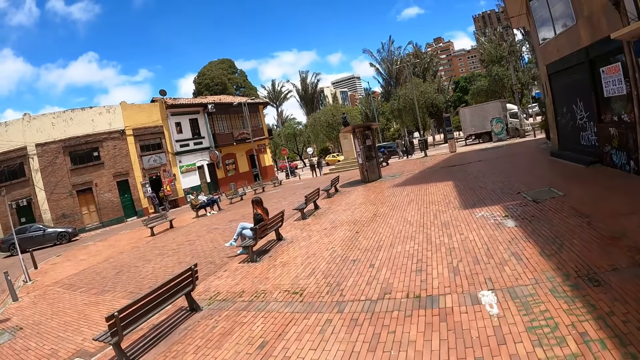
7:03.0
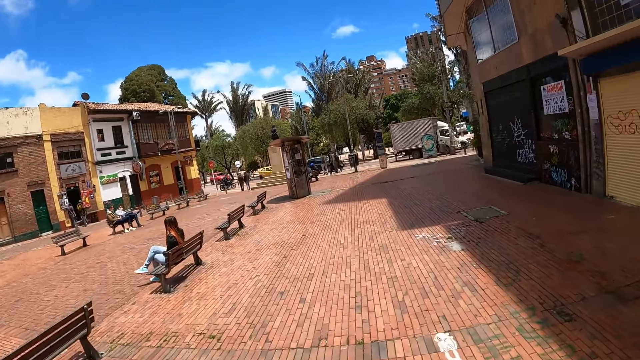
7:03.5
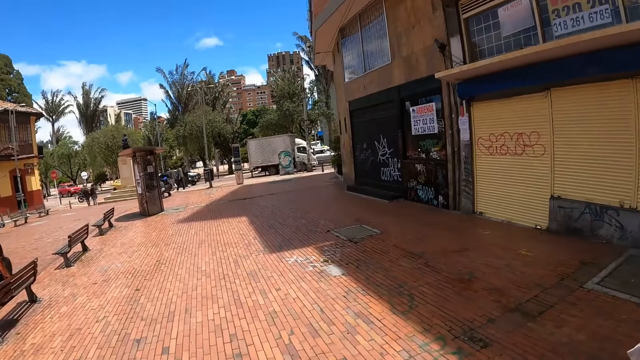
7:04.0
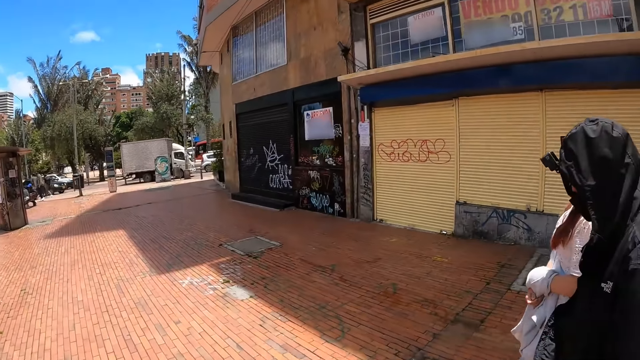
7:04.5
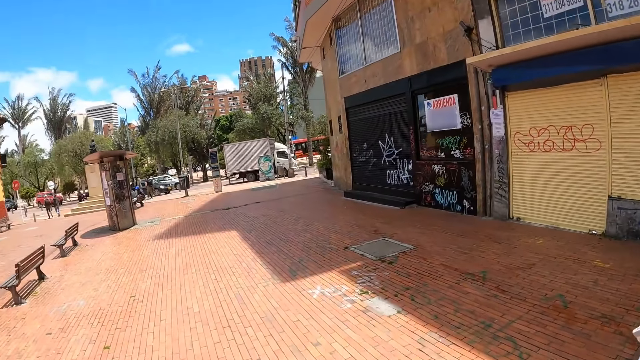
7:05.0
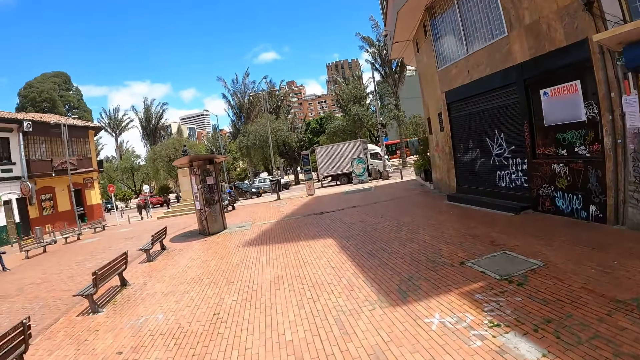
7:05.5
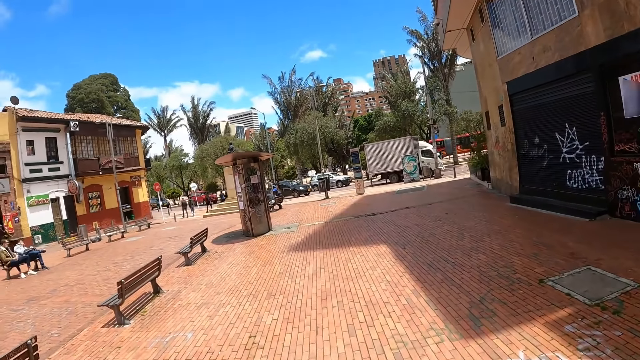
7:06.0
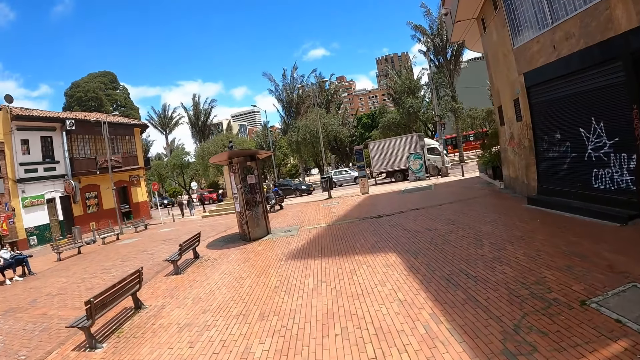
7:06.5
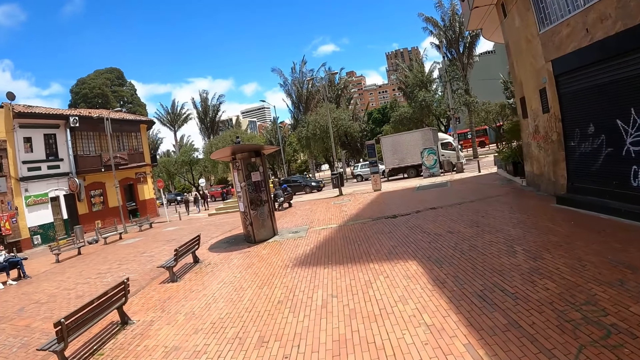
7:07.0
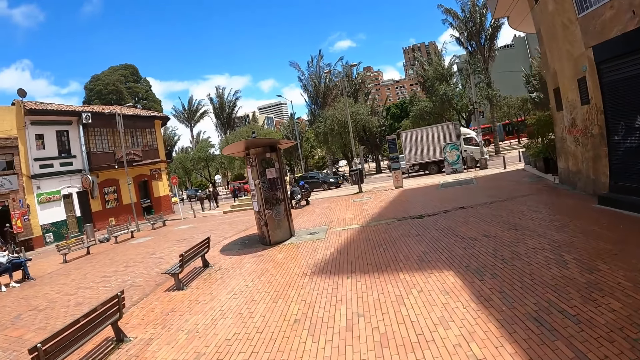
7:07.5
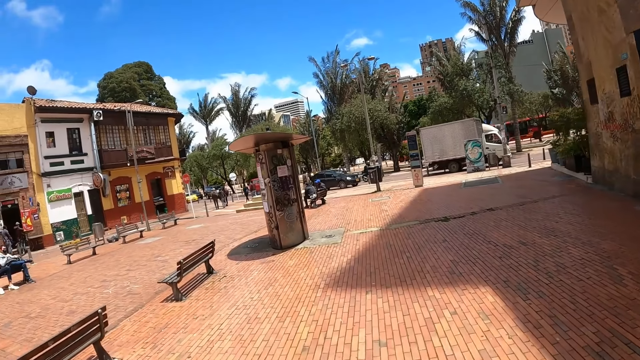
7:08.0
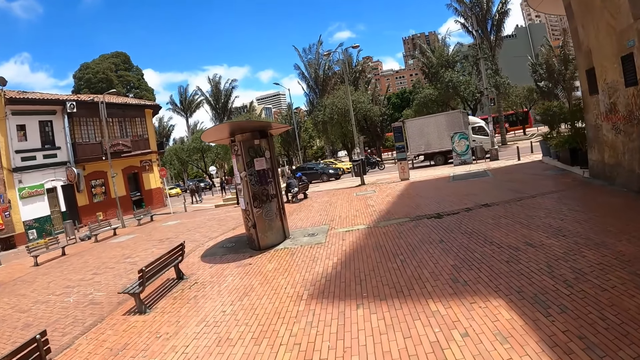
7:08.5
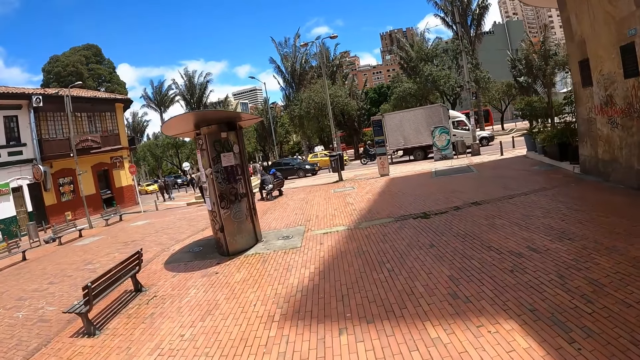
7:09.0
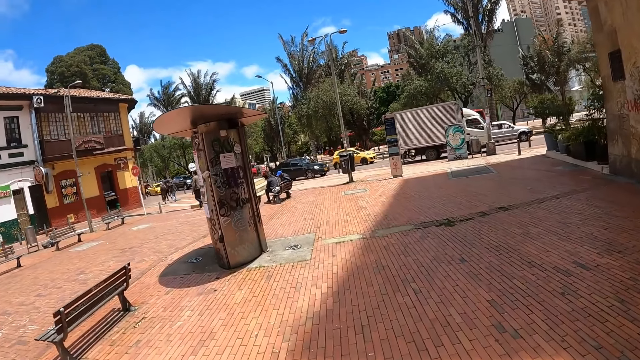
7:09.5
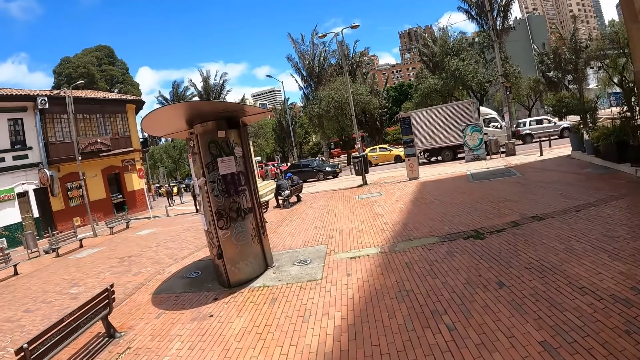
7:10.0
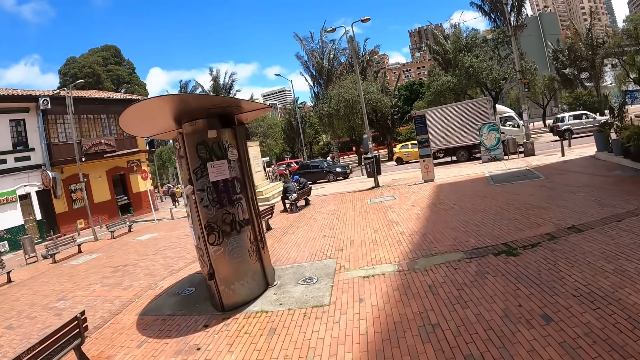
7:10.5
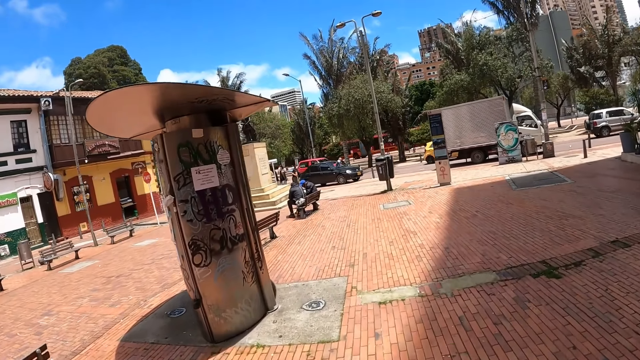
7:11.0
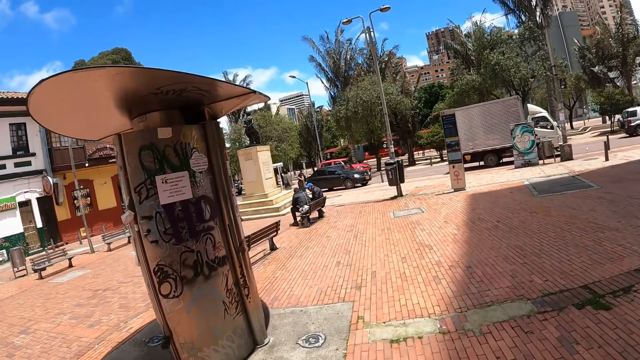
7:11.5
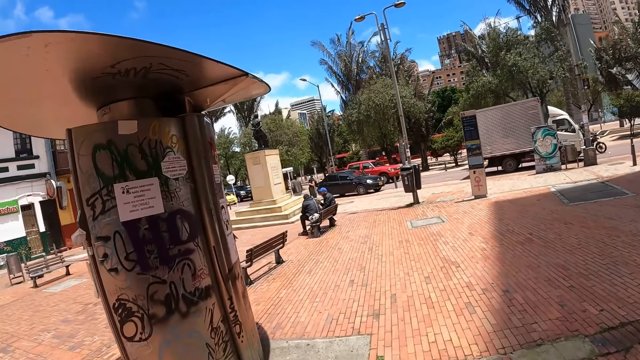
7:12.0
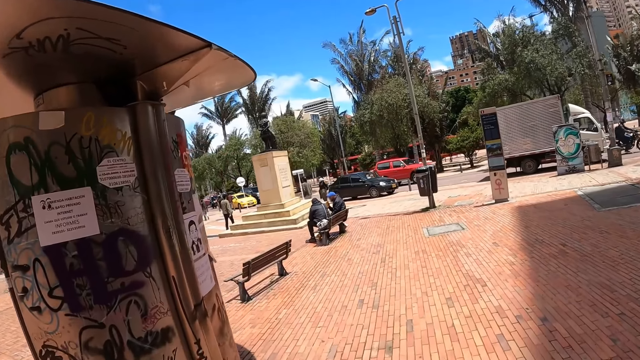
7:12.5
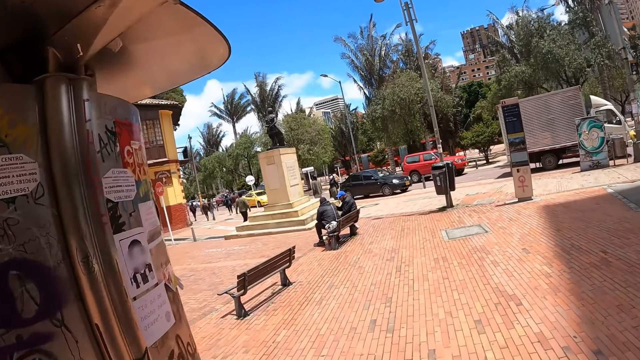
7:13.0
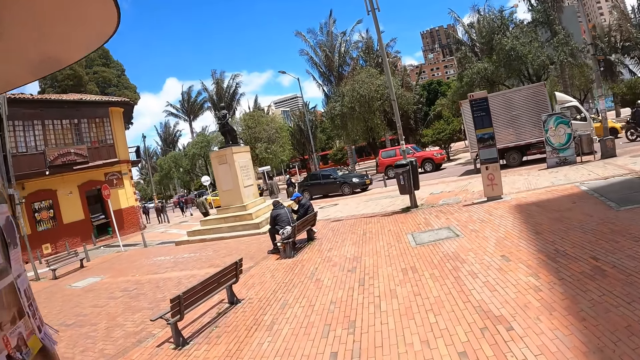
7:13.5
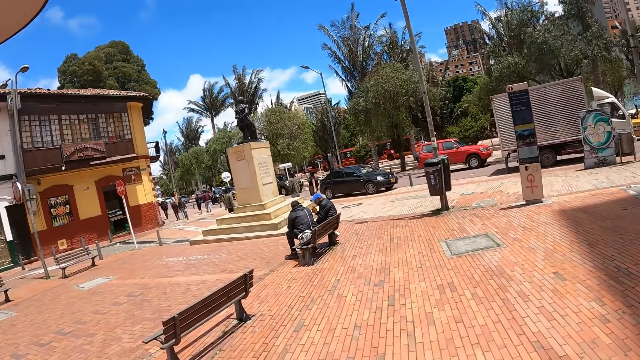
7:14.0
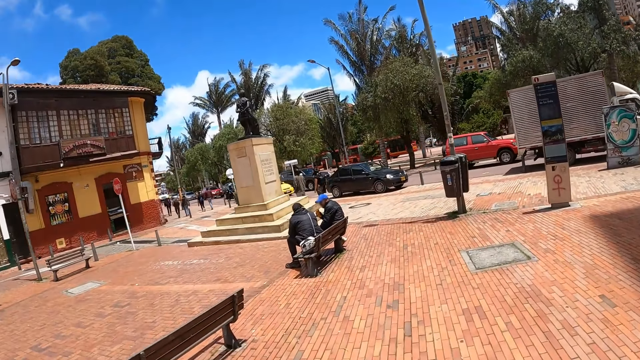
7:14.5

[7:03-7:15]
The camera wearer looks around.

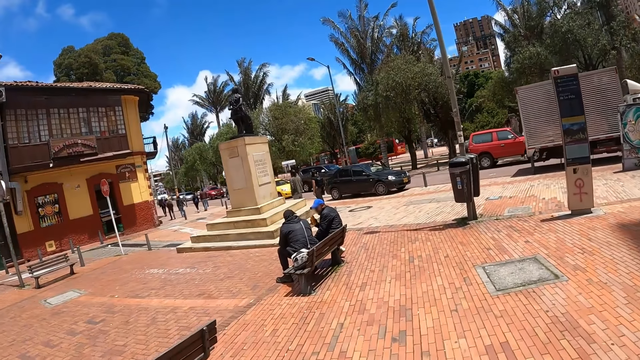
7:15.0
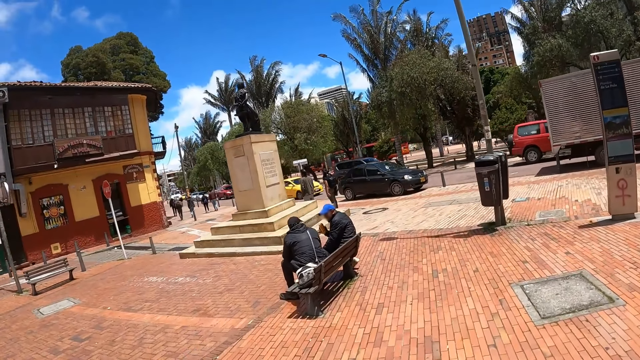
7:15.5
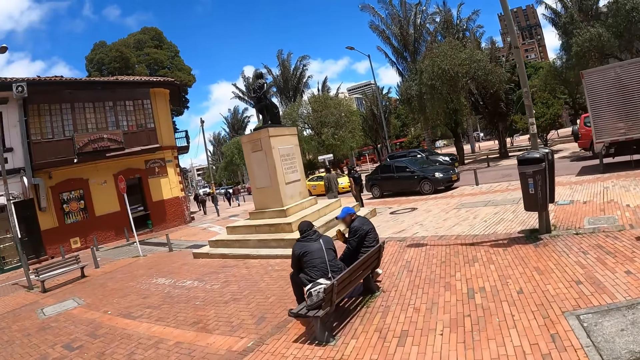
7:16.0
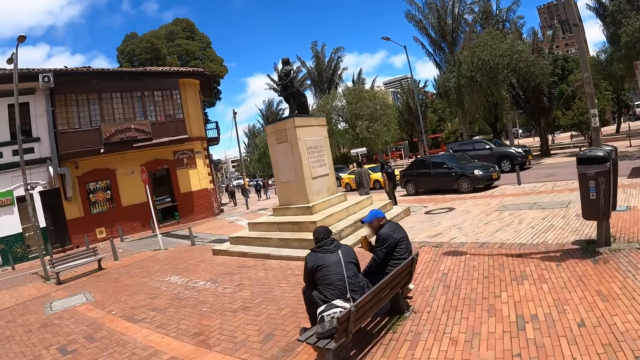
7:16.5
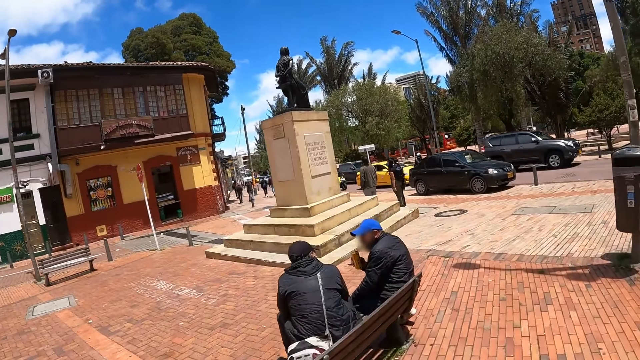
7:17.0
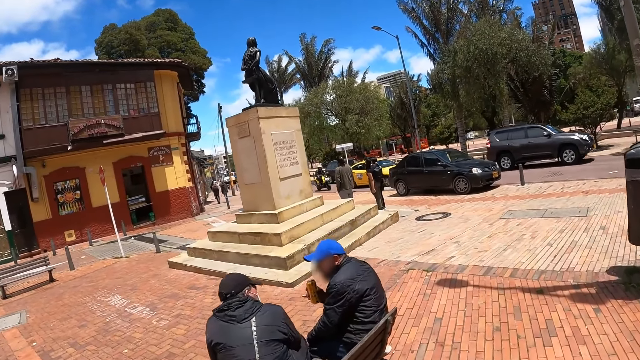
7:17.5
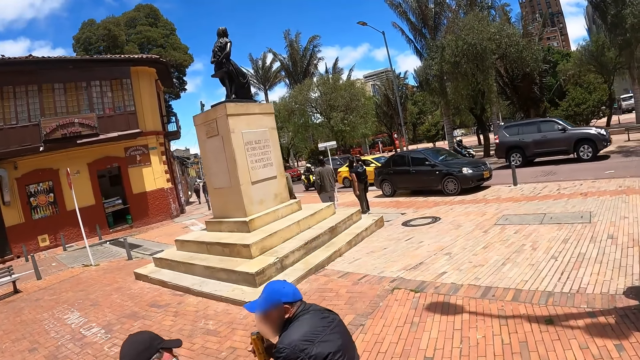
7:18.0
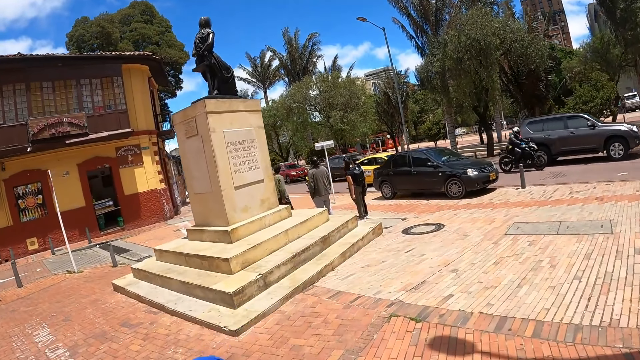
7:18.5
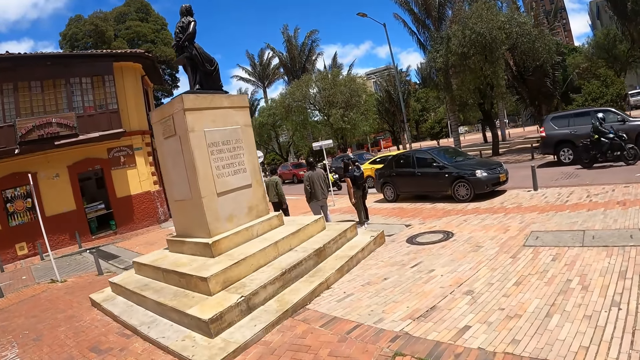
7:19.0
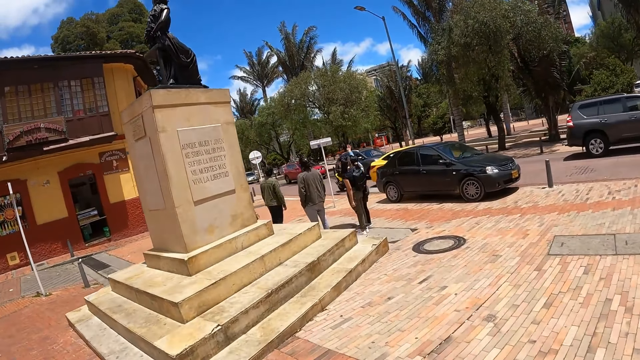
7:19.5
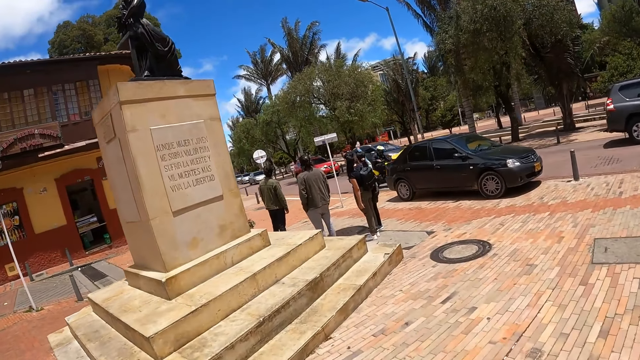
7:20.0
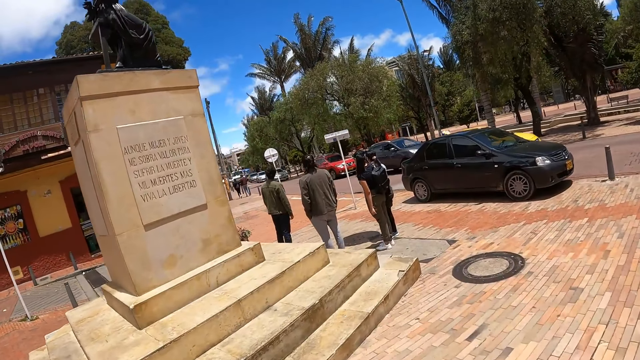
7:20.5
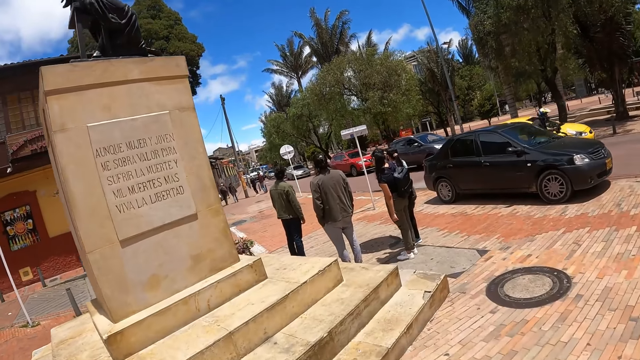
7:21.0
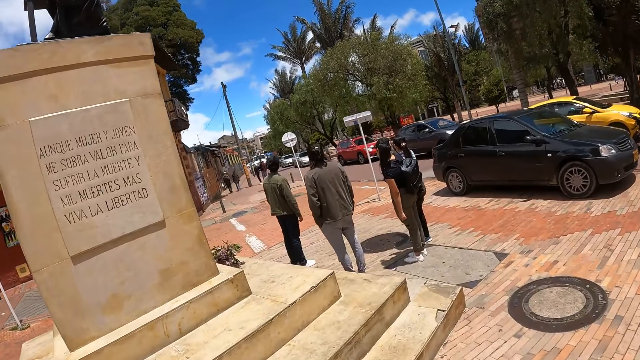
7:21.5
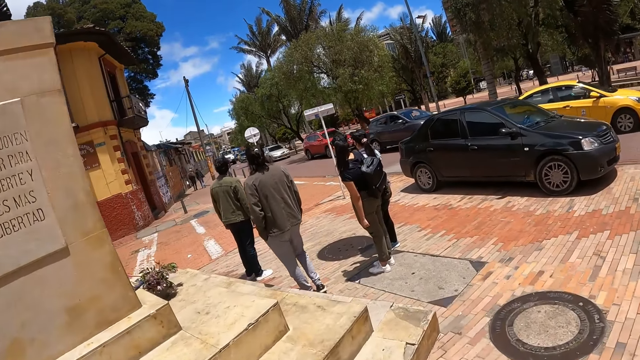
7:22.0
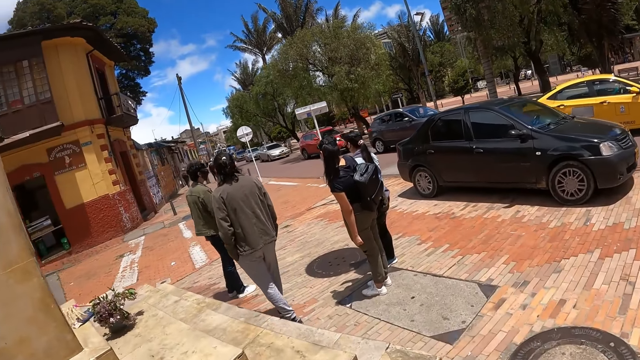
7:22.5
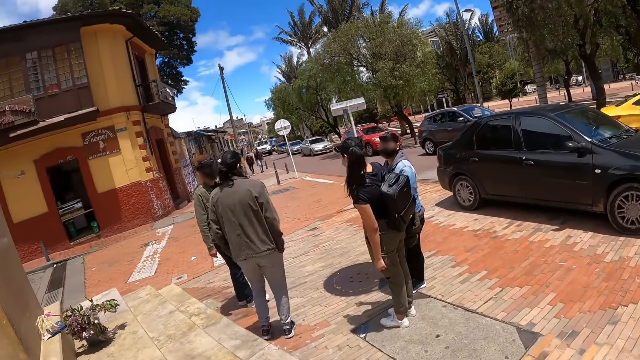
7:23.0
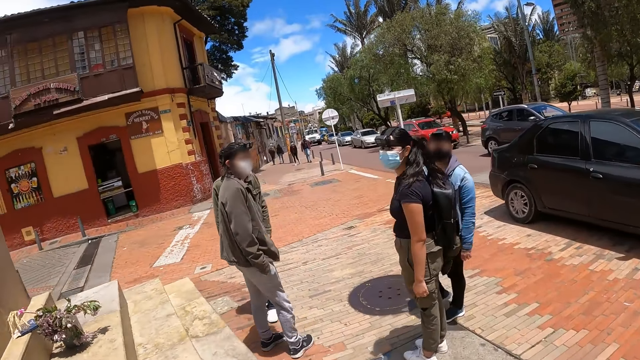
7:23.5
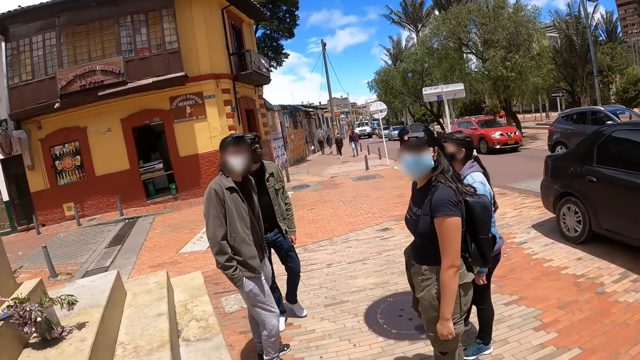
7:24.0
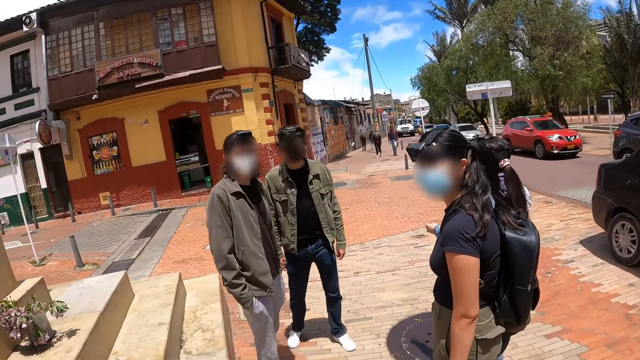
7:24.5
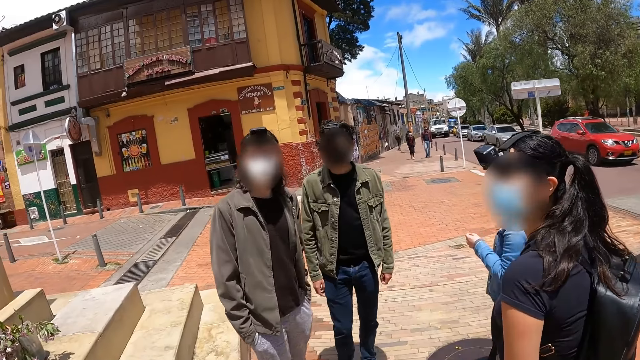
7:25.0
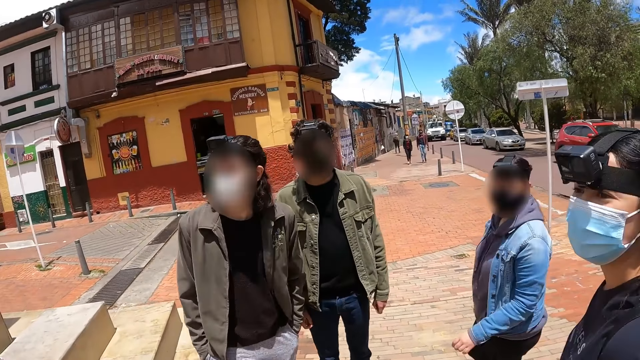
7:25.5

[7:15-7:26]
The camera wearer meets his colleagues.
